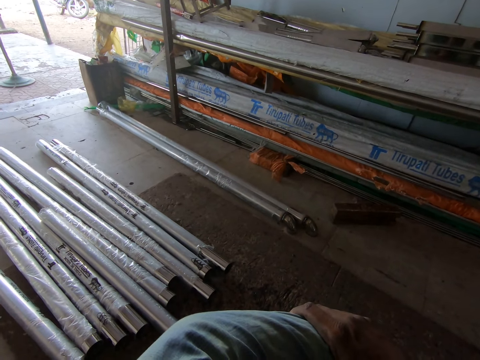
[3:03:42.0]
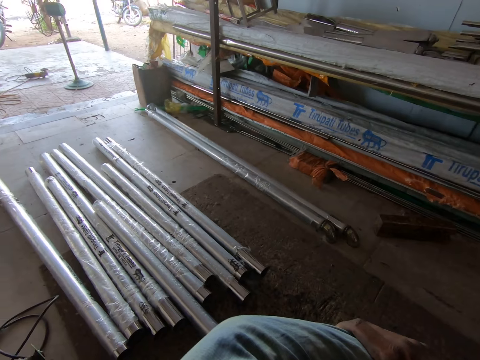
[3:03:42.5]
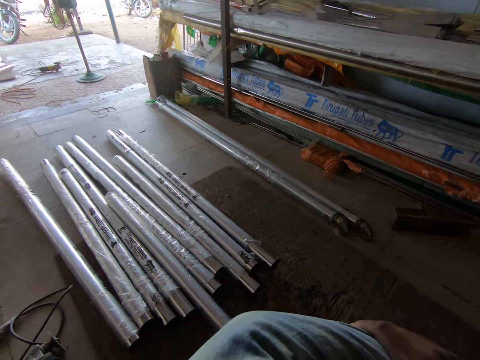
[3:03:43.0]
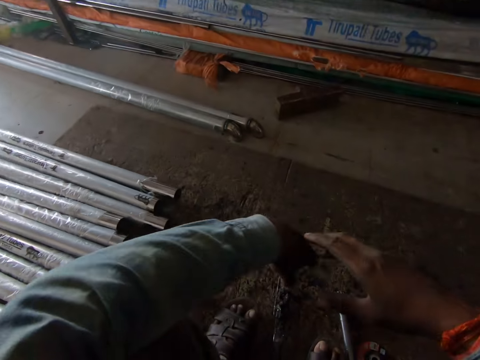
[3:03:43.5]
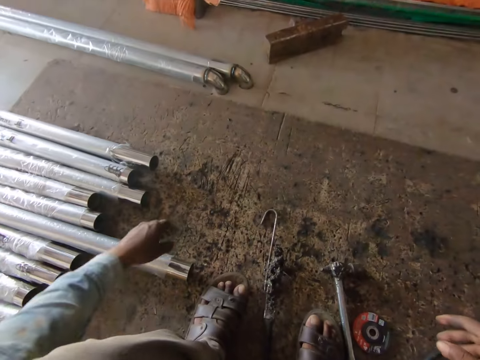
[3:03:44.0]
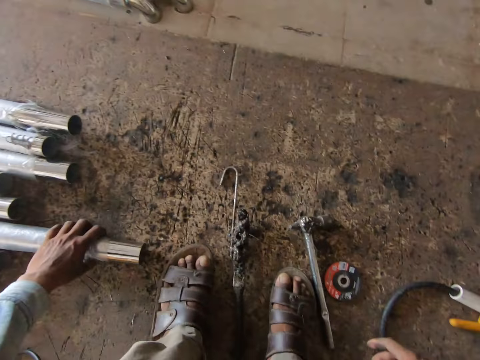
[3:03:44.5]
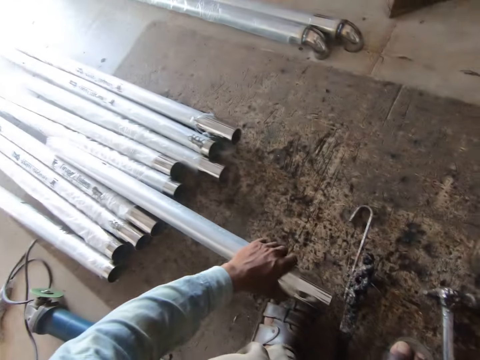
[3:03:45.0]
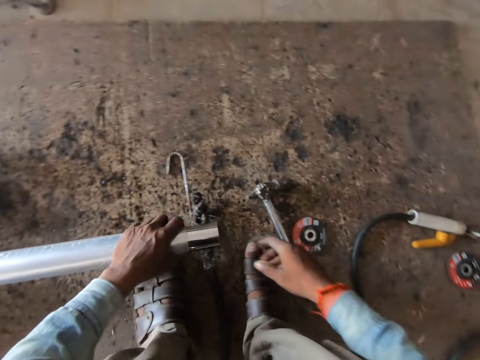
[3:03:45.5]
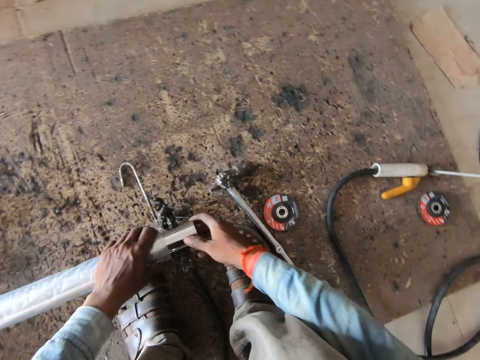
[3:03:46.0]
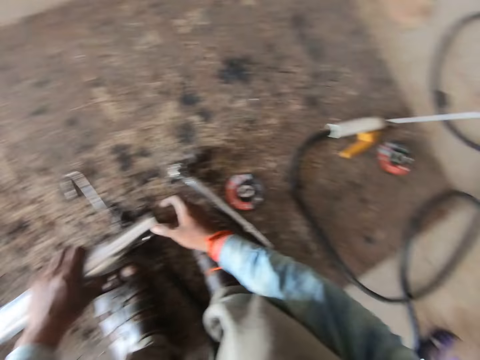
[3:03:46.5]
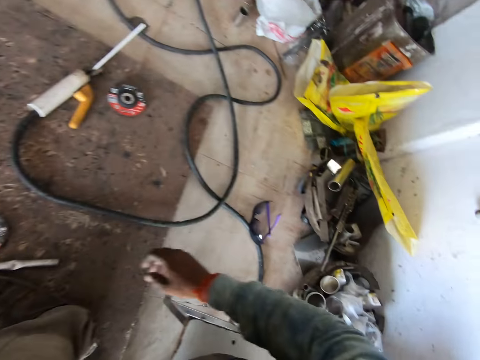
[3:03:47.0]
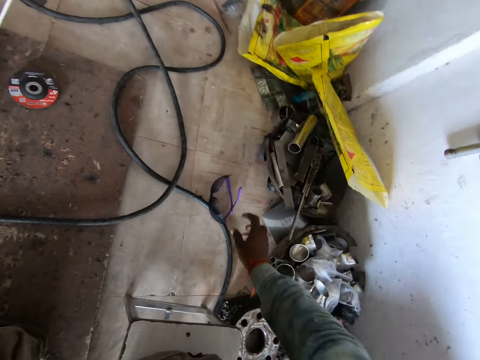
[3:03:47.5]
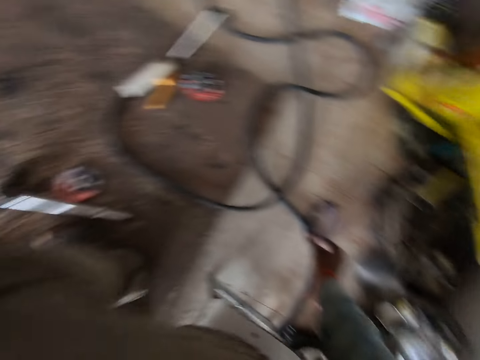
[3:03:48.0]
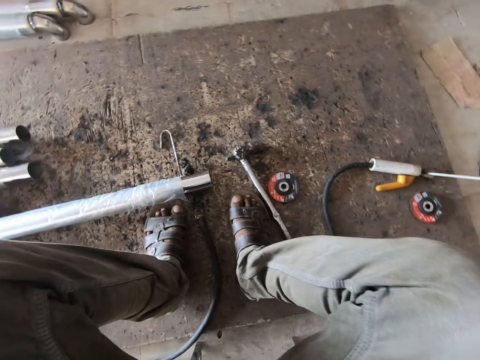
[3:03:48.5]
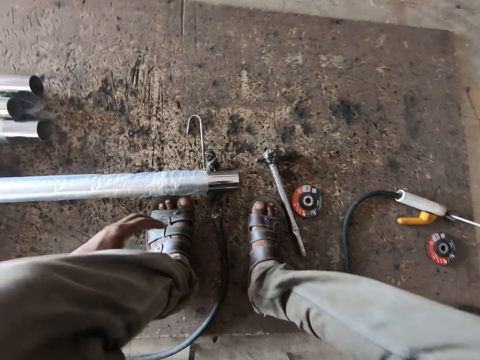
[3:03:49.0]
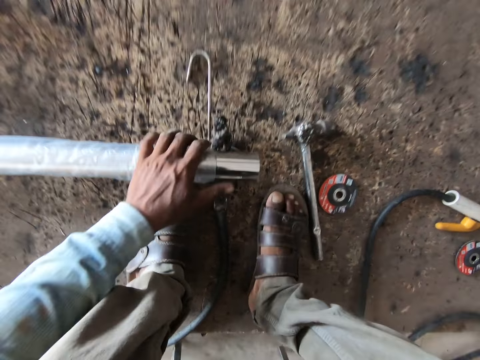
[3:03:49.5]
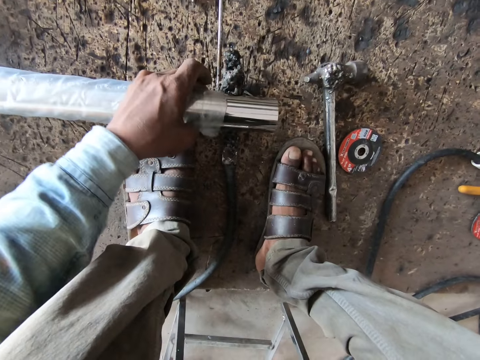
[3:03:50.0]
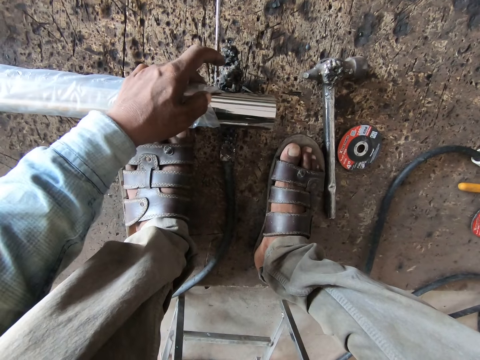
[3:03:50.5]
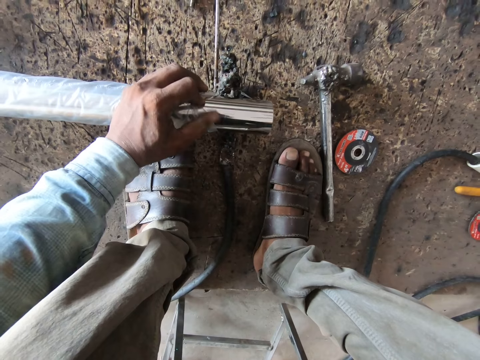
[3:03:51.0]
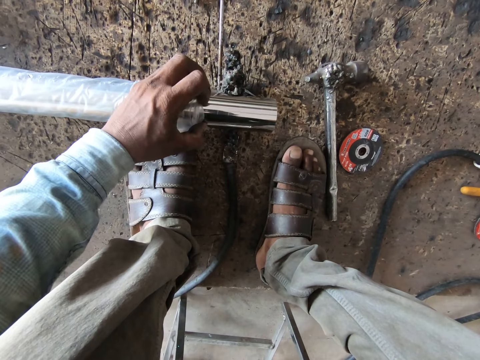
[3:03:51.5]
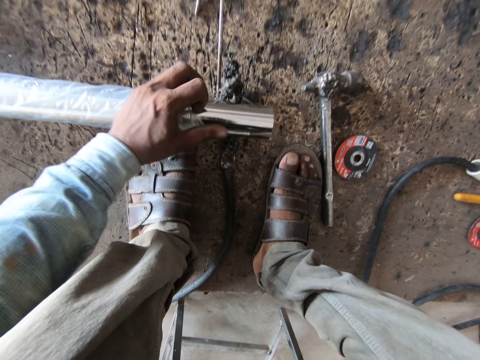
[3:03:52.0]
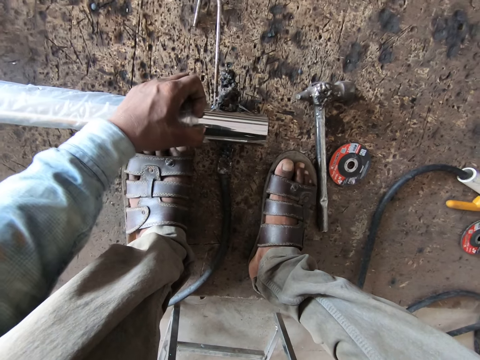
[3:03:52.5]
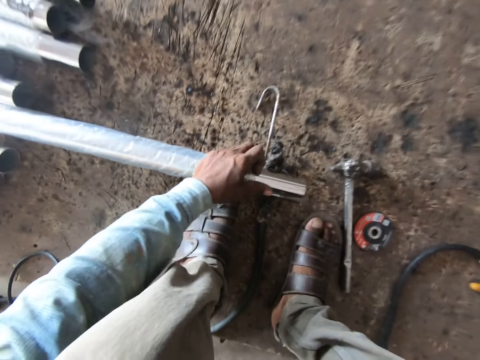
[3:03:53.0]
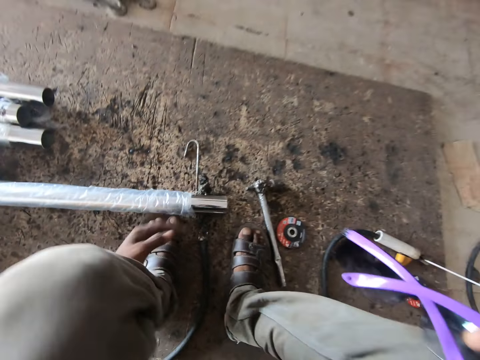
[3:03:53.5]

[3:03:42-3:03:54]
The camera wearer looks around the room. He moves the iron on the floor with his left hand. He picks a metal rod. He places the iron on a binzel on the floor with his left hand. He adjusts the bag of the iron with his left hand. He picks welding glasses from the floor with his right hand. He looks around. He holds the iron with his left hand. He holds a paper.

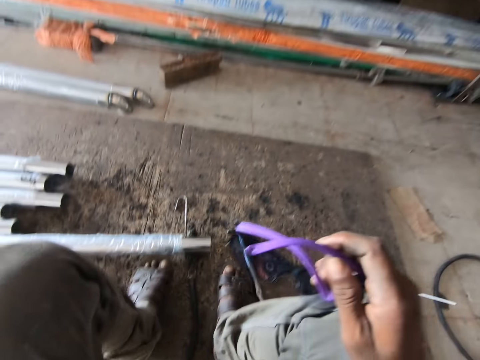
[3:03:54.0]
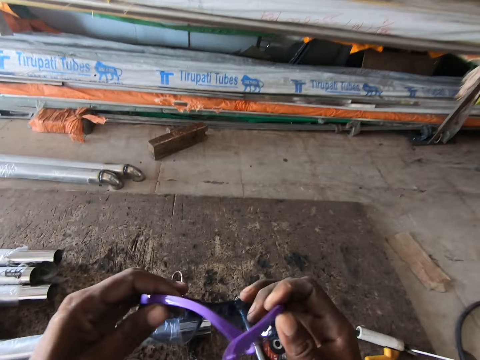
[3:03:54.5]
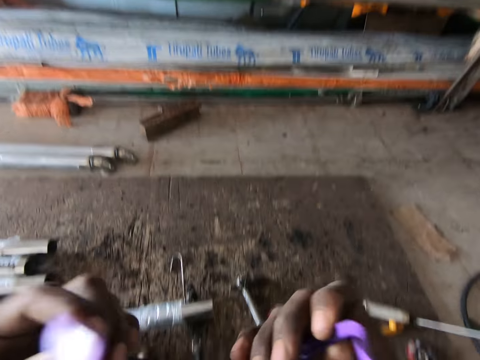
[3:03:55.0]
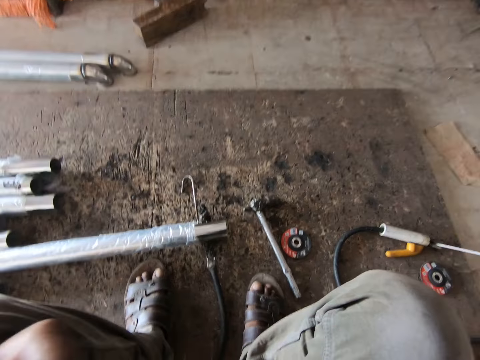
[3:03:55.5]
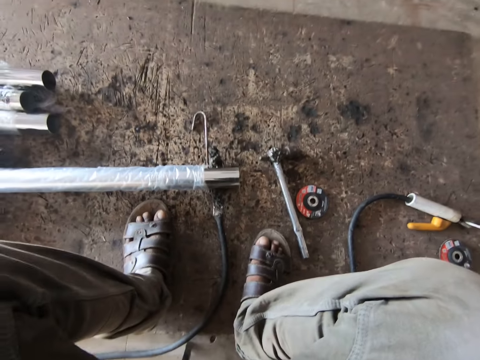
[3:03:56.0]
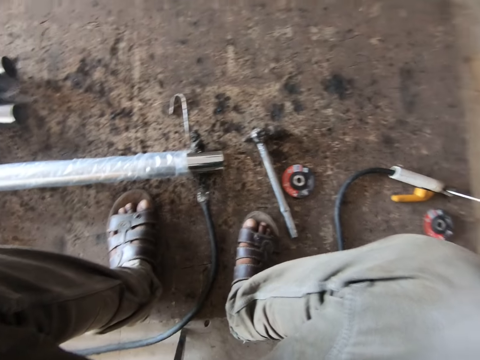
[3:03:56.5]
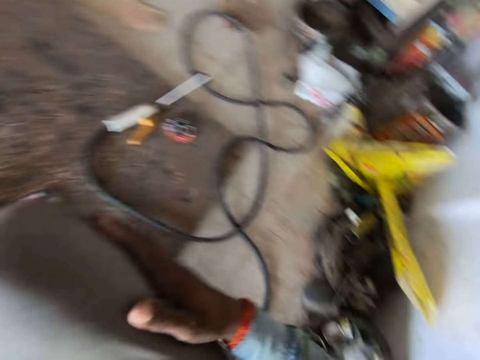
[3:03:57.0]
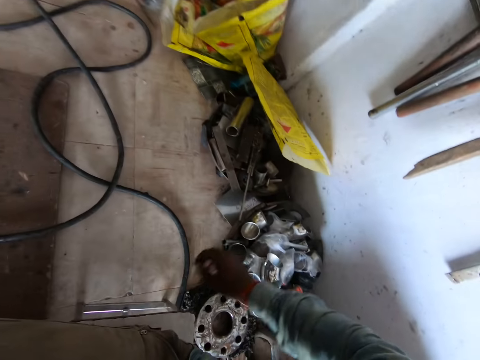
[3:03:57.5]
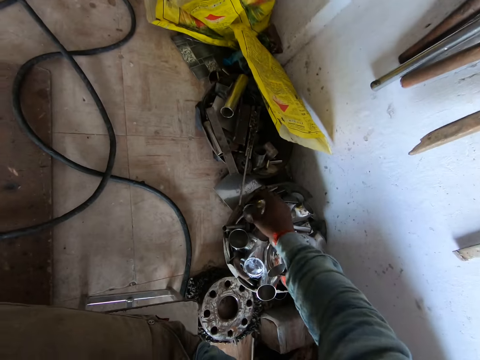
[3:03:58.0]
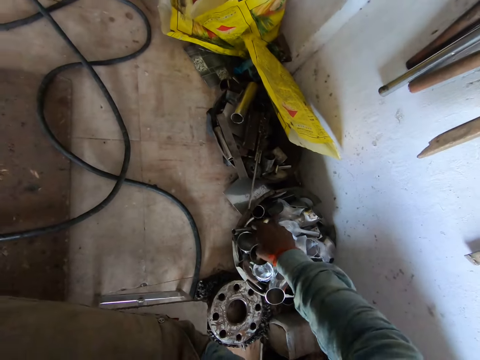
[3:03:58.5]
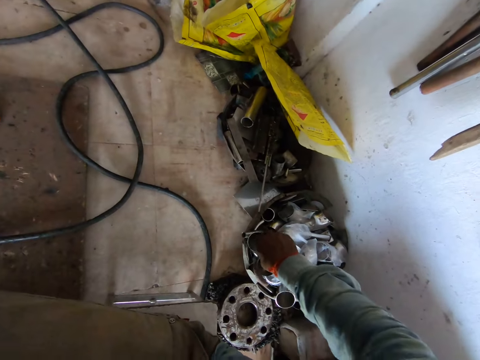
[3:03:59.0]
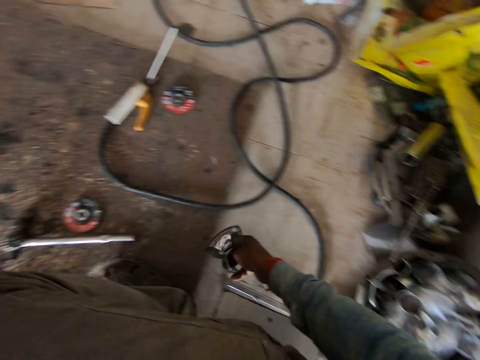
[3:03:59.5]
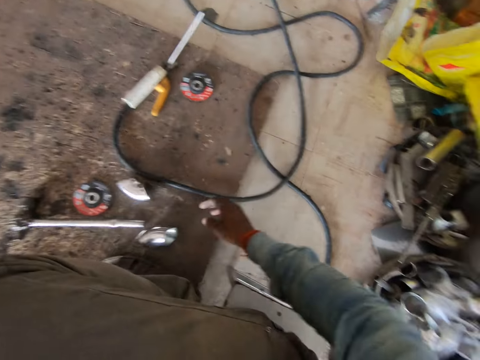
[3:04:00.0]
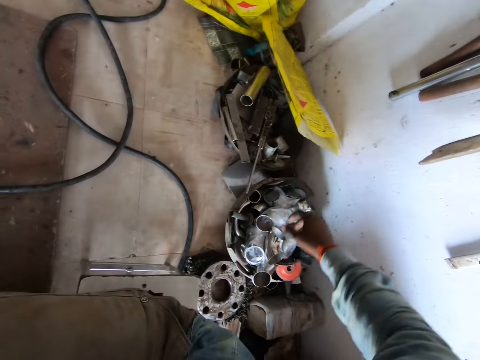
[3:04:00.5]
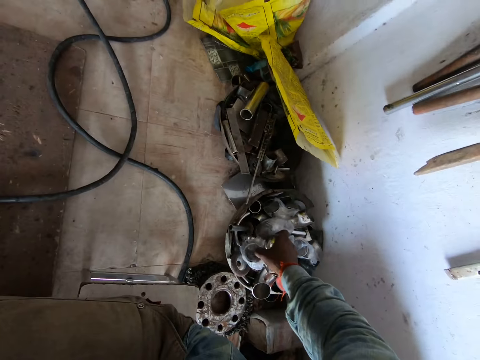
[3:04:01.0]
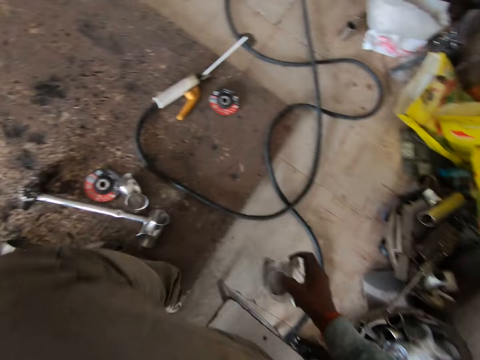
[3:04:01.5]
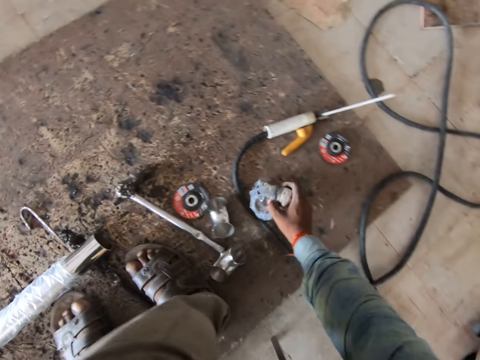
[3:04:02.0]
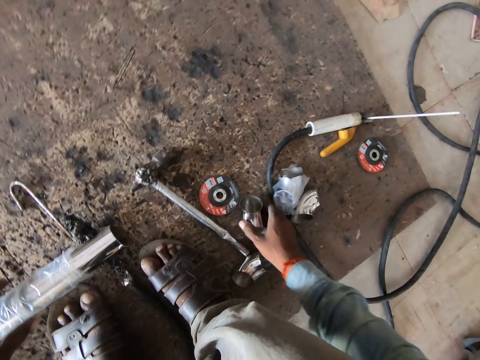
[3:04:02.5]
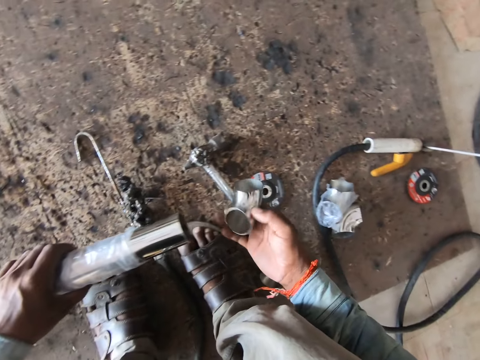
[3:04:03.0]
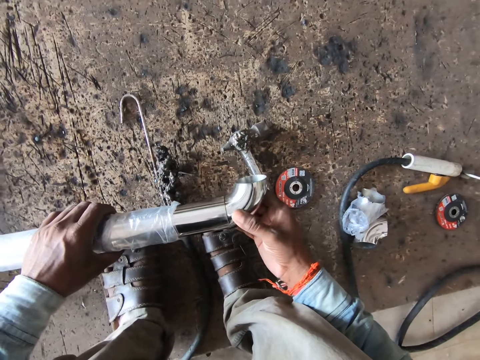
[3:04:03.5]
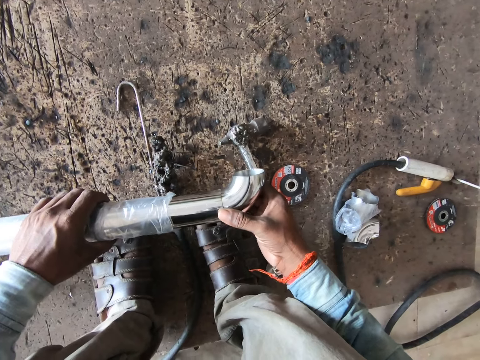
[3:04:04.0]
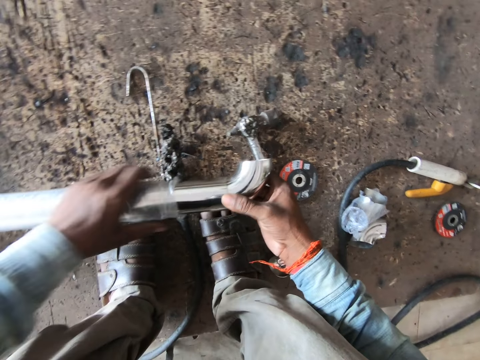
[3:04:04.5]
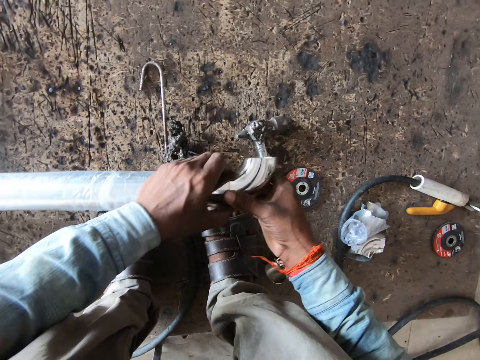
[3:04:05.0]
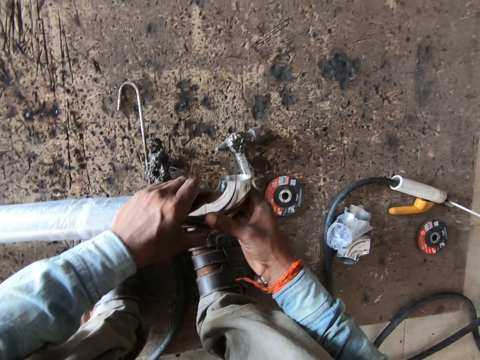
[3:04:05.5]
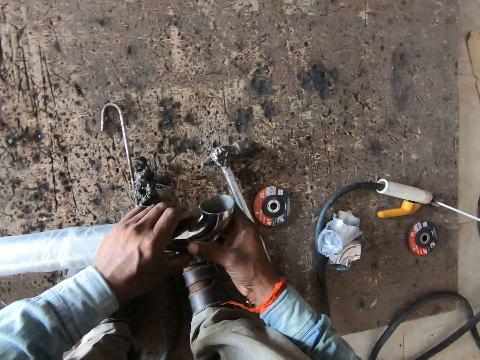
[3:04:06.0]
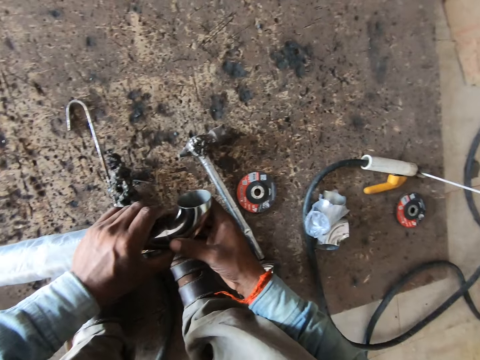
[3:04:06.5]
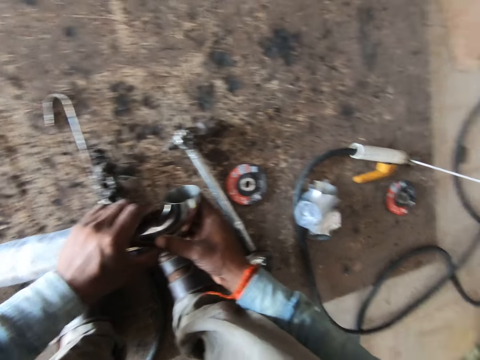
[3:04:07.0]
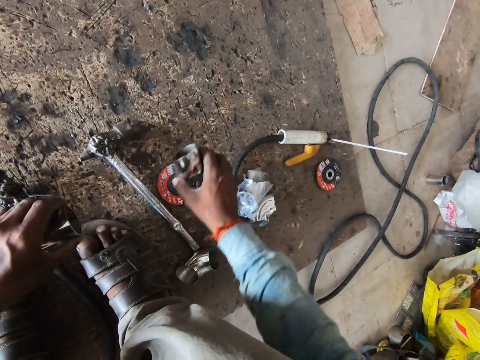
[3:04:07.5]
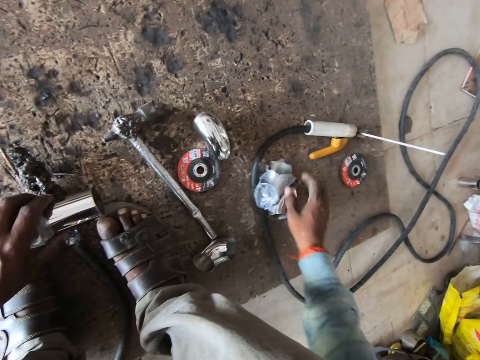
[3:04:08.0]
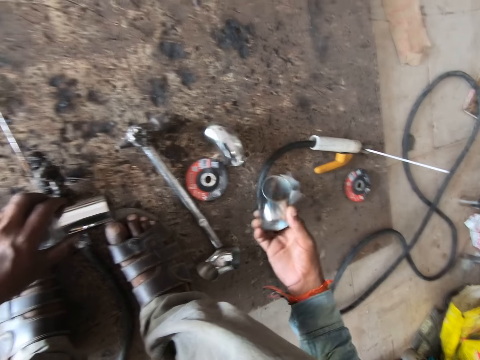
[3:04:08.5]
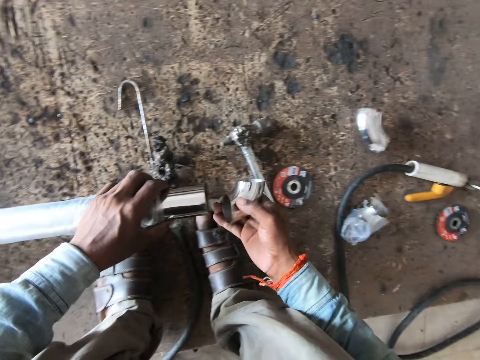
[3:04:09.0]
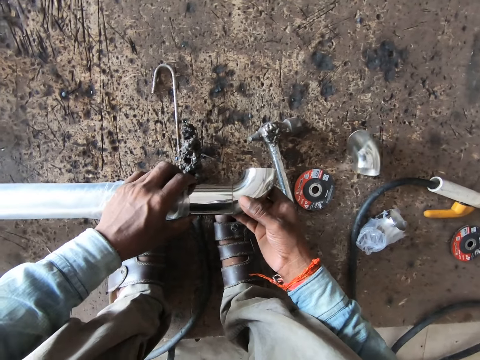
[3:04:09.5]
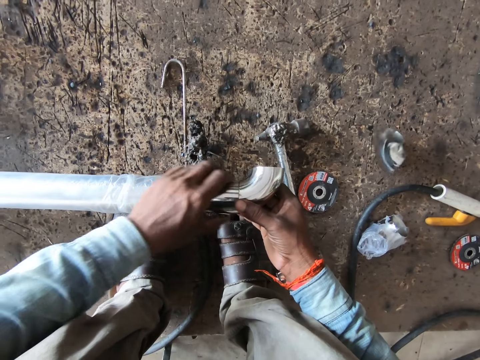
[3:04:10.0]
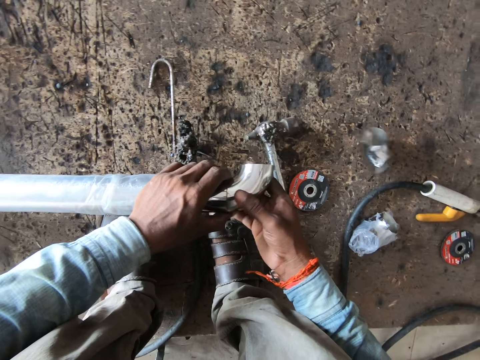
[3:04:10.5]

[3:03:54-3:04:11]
The camera wearer holds the shades with both hands. He wears the shades on his face with both hands. He turns around. He picks two joints or L-shaped metal rods from the floor with his right hand. He drops the joints on the floor with his right hand. He picks two joints from the floor with his right hand. He drops the joints on the floor with his right hand. He picks a joint from the floor with his right hand. He places the joint on the pipe with his right hand. He removes the L-shaped metal rod. He places the L-shaped metal rod on the floor. He drops the joint on the floor with his right hand. He picks a joint from the floor with his right hand. He places the joint on the pipe with his right hand. He holds the joint on the pipe with his right hand.
